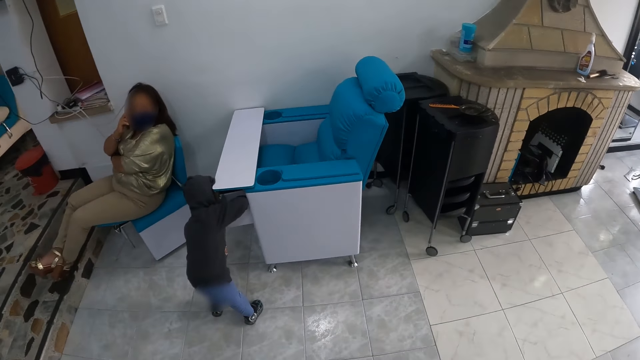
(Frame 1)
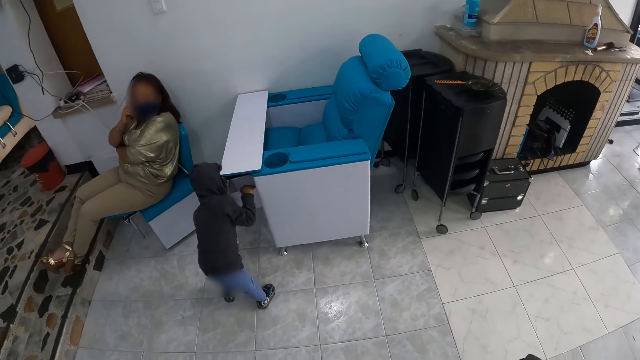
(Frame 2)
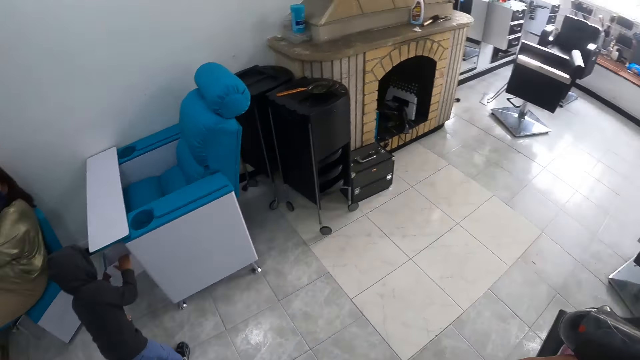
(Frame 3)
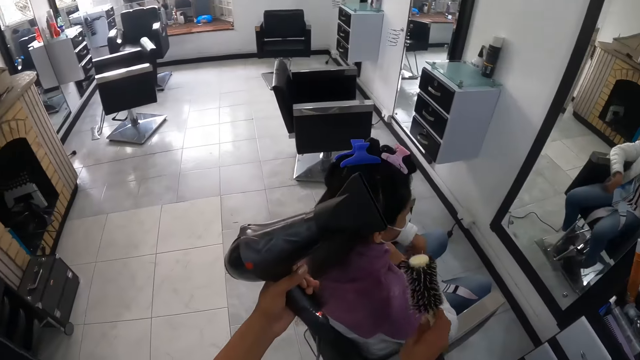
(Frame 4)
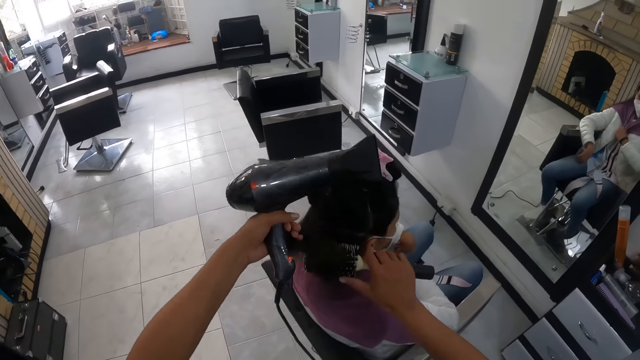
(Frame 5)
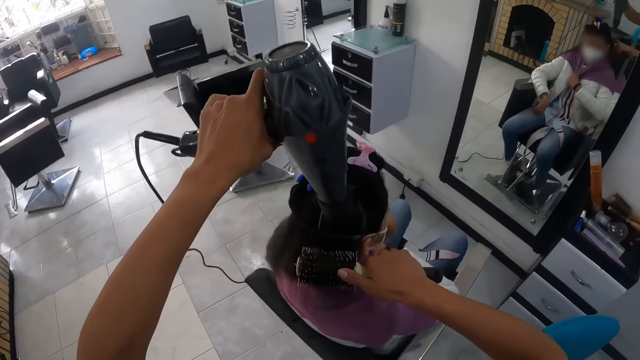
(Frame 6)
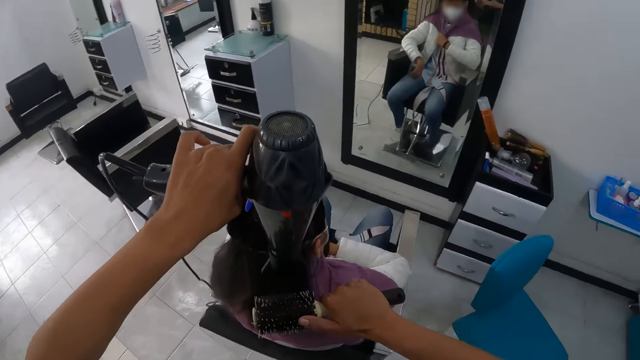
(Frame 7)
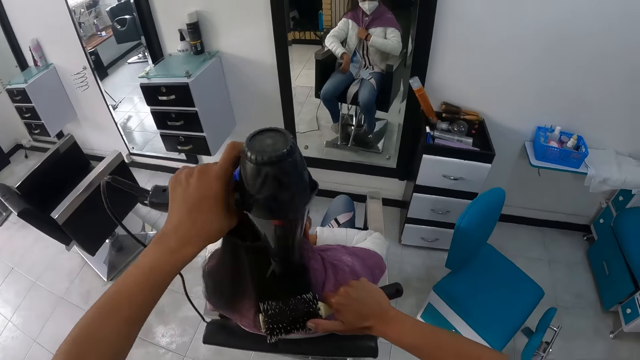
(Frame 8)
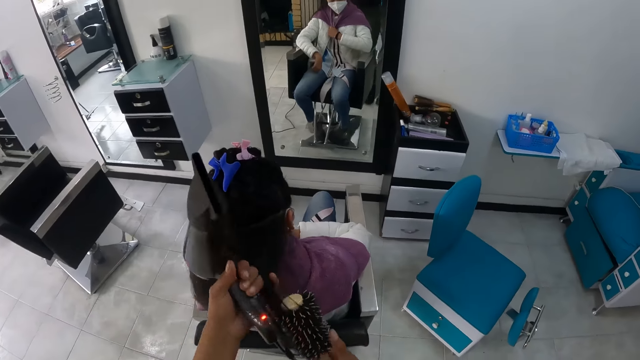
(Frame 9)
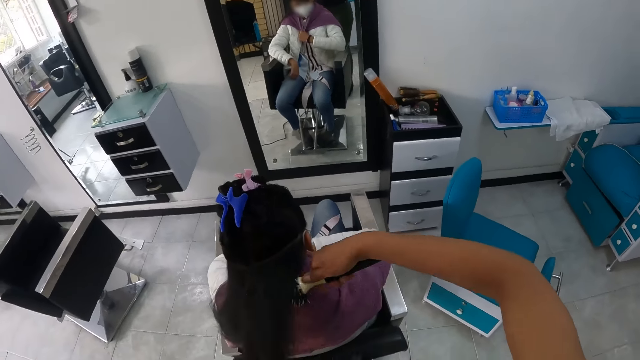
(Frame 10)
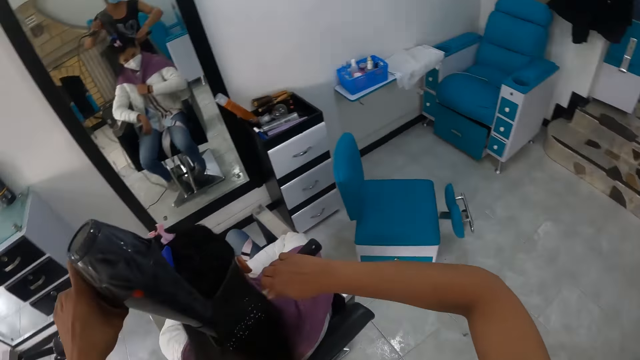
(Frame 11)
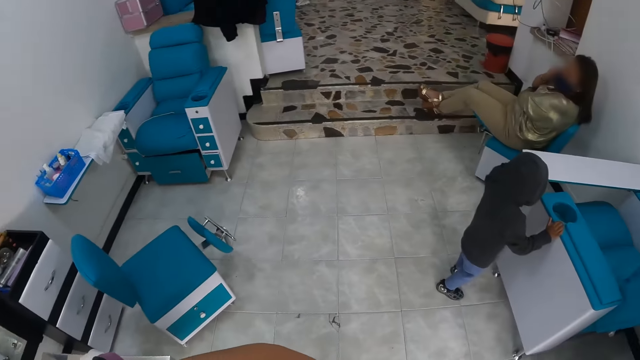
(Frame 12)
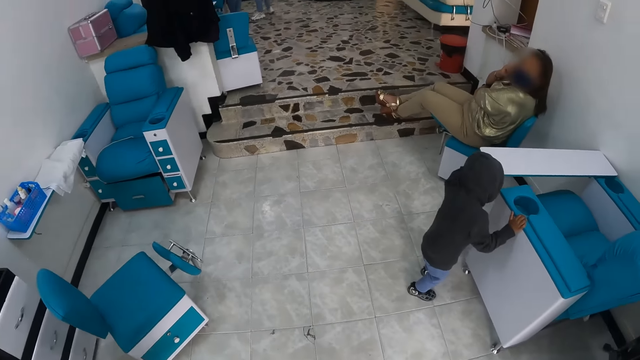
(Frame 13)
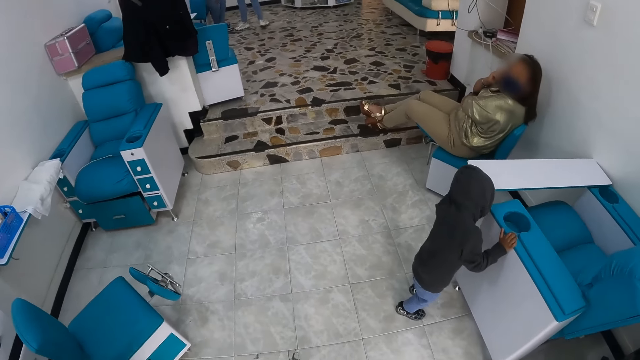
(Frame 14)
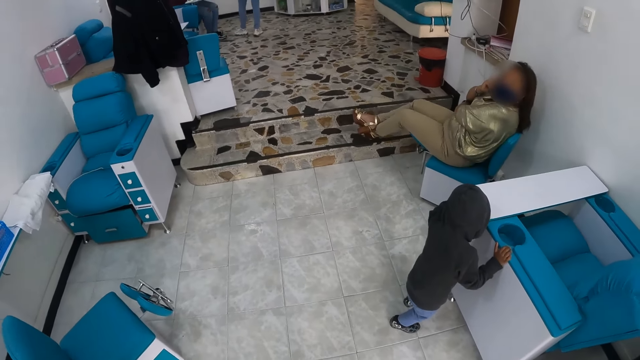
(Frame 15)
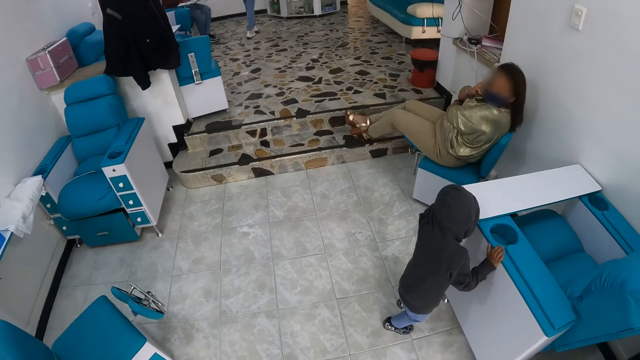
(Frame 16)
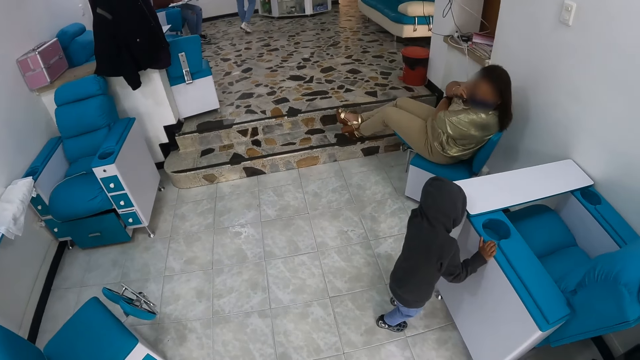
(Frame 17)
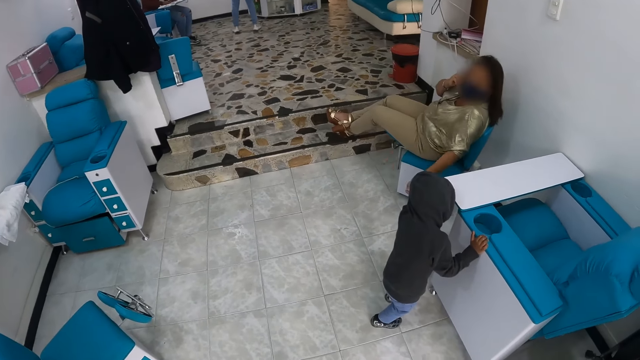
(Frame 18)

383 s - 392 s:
A boy holds a drawer with both hands. The camera wearer pulls the portion of the hair of the woman from the round brush in her right hand with her left hand. She holds the hair with the comb. She straightens the portion of the hair of the woman from her left hand with the round brush in her right hand. She uses the hair dryer in her left hand on the portion of the hair of the woman. She pulls the portion of the hair of the woman from the round brush in her right hand with her left hand. She holds the blow dryer. She straightens the portion of the hair of the woman from her left hand with the round brush in her right hand. She holds the hair with the comb. She uses the hair dryer in her left hand on the portion of the hair of the woman. The boy places his right hand on a chair. The camera wearer looks at a person.

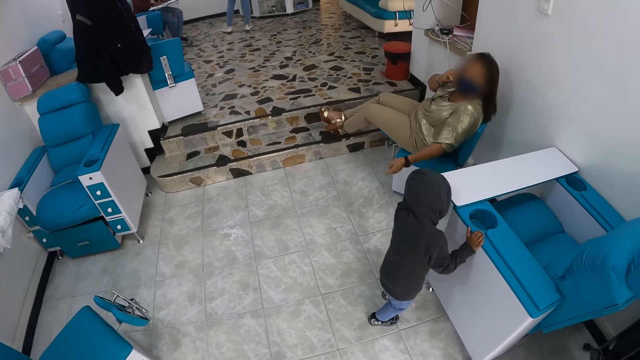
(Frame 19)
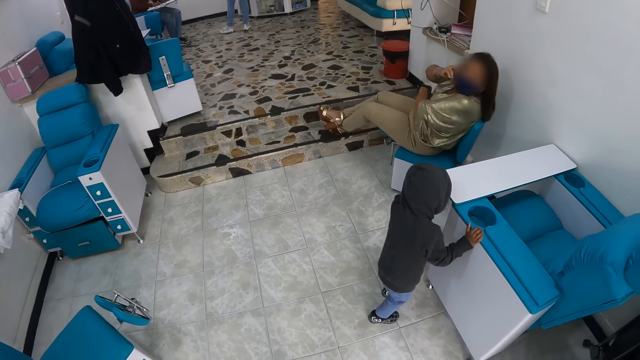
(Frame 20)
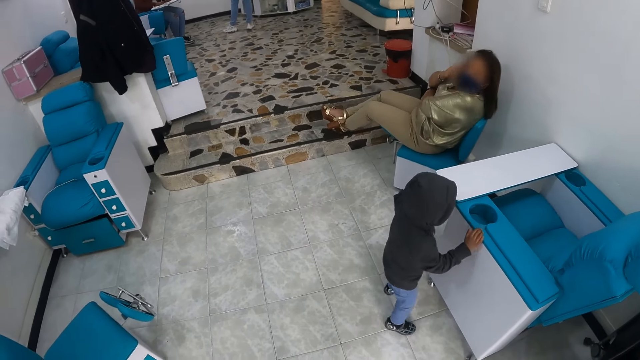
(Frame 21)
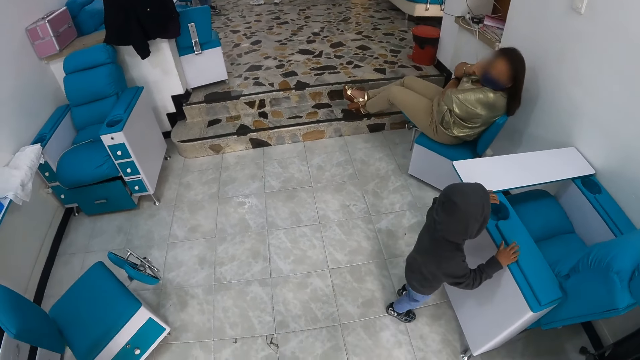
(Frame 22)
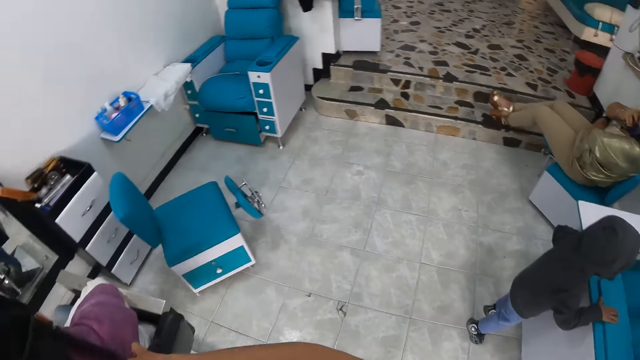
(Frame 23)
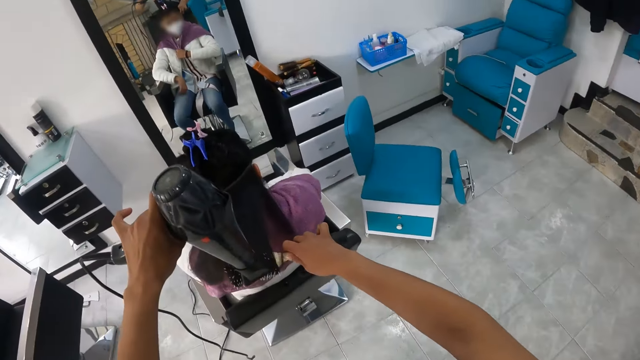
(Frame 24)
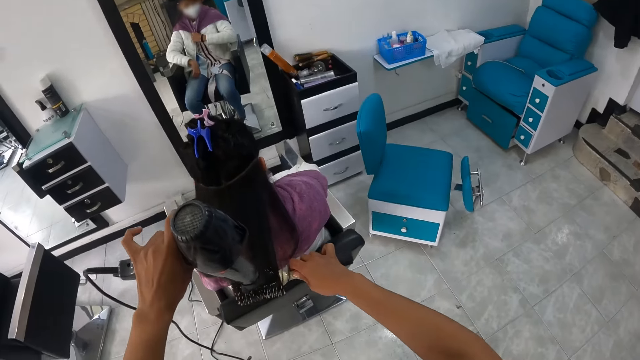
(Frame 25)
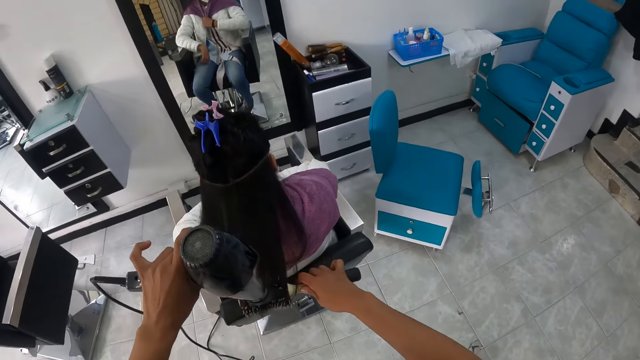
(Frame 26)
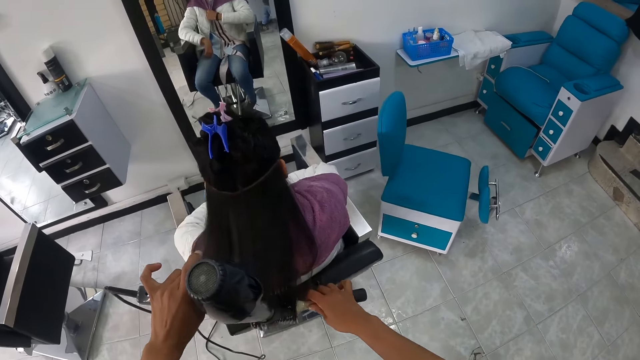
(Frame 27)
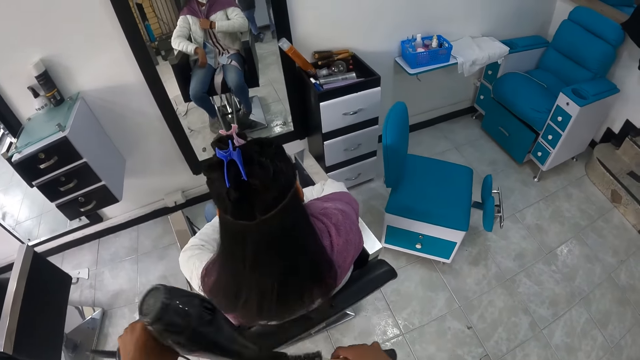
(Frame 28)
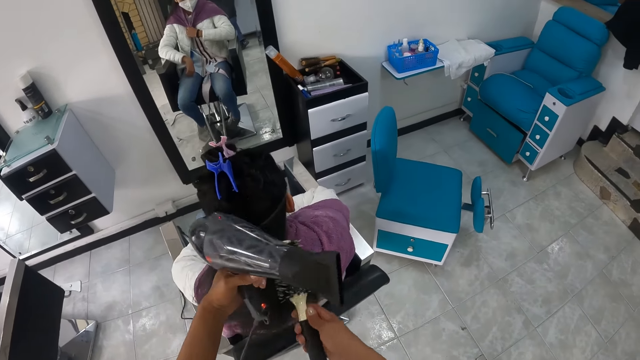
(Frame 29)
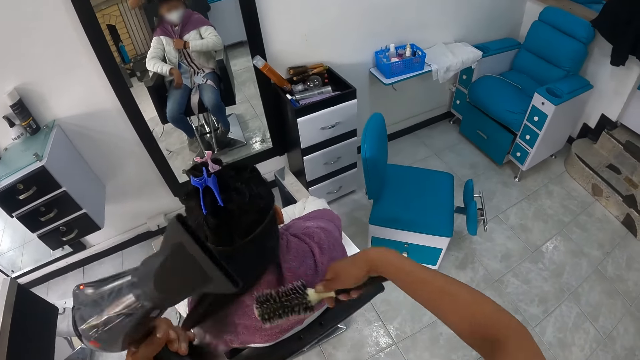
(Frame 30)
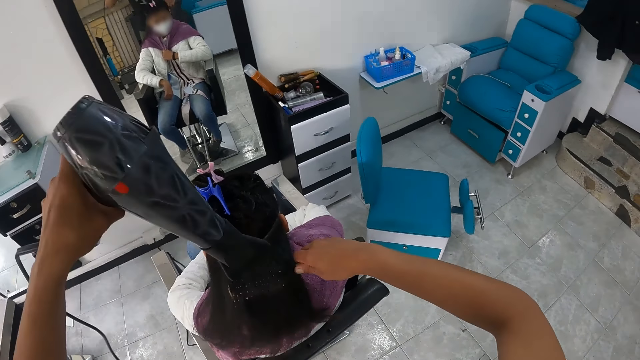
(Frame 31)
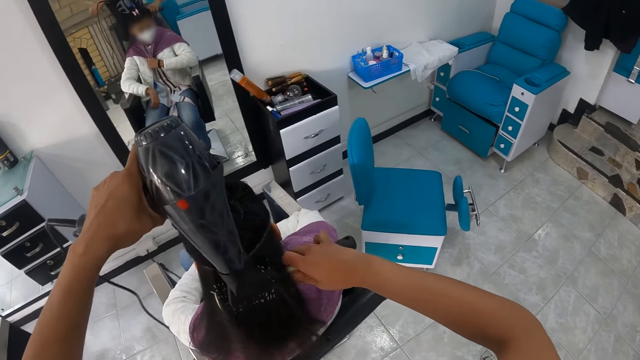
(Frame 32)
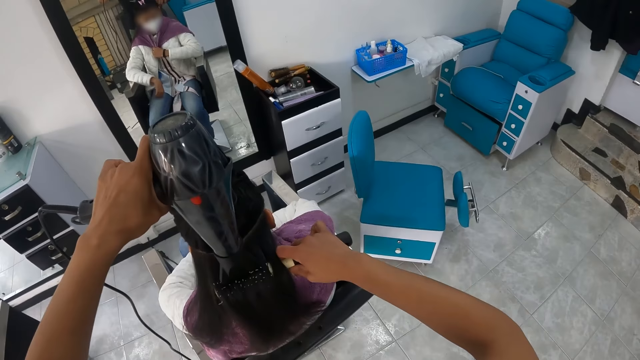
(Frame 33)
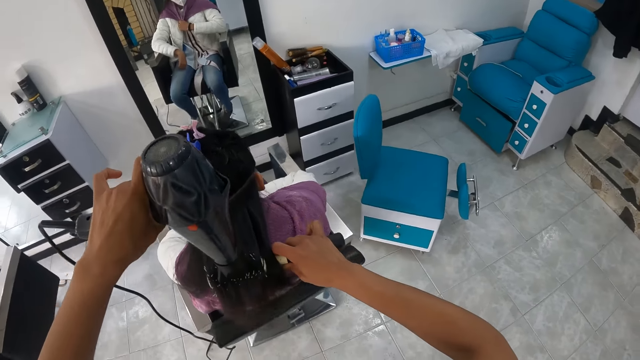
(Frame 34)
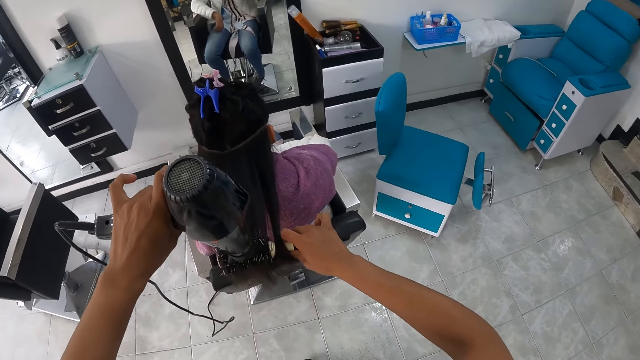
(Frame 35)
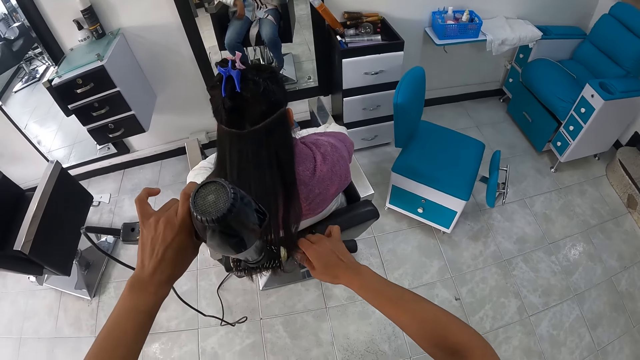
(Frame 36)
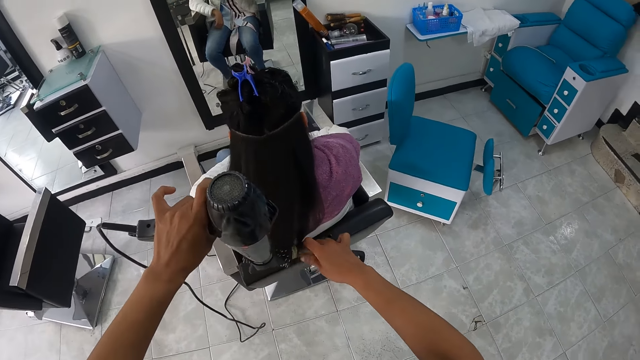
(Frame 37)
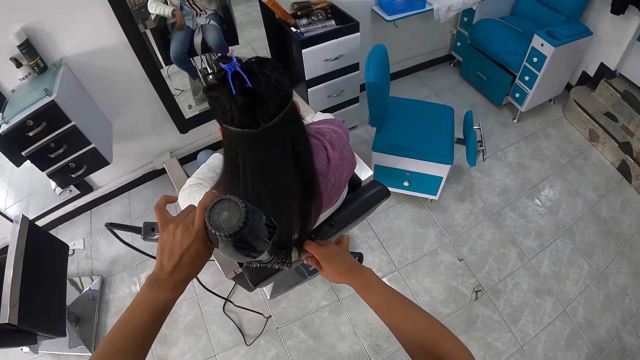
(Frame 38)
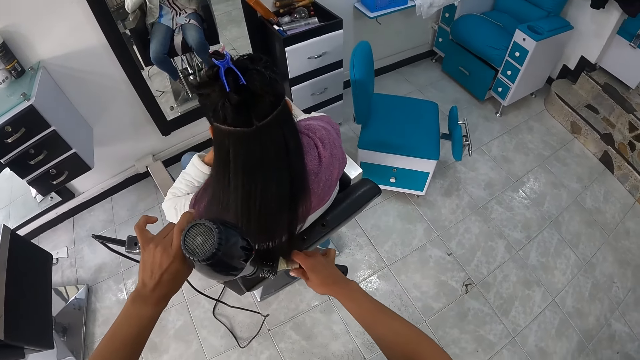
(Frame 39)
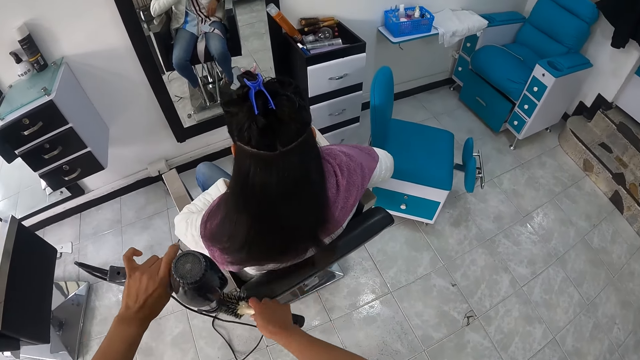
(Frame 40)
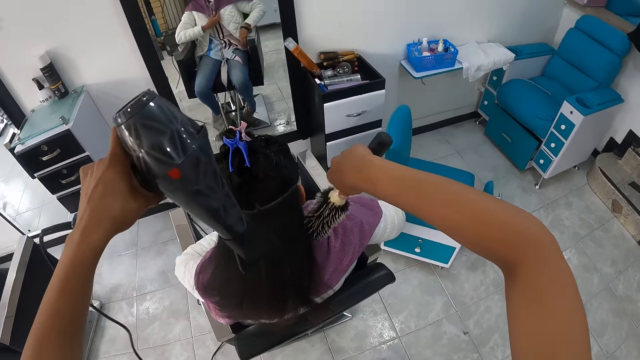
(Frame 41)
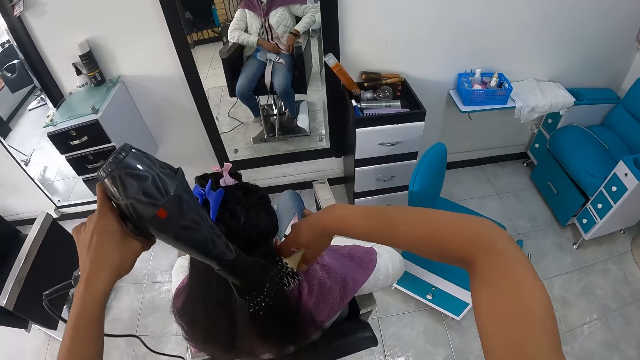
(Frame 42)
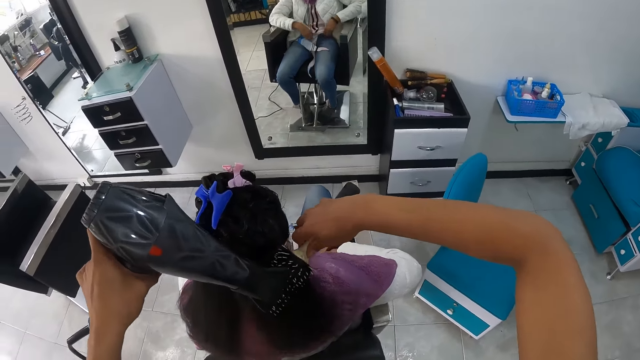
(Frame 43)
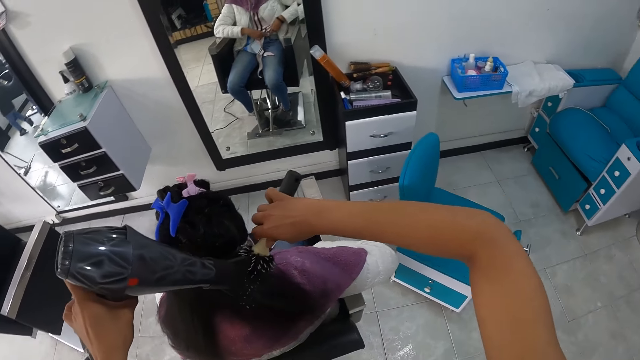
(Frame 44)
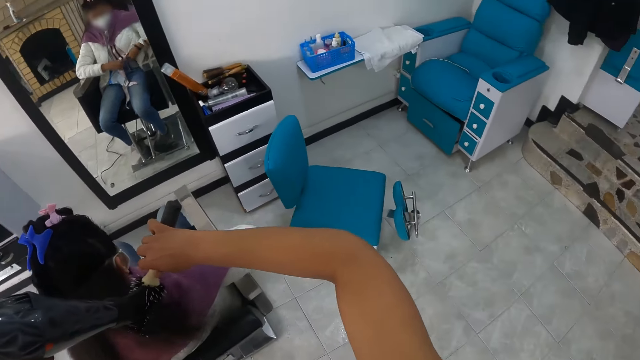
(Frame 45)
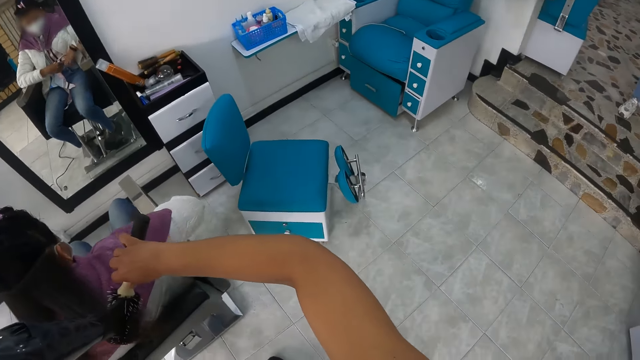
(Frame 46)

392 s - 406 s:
The boy places both hands on the chair. The camera wearer straightens the hair. She pulls the hair of the woman with her left hand and the round brush in her right hand. She holds the blow dryer. She straightens a portion of the hair of the woman from her left hand with the round brush in her right hand. She holds the hair with the comb. She uses the hair dryer in her left hand on the hair of the woman. She holds the blow dryer. She straightens a portion of the hair of the woman with the round brush in her right hand. She uses the hair dryer in her left hand on the portion of the hair of the woman.
